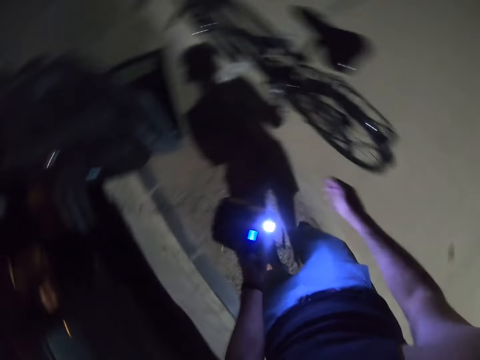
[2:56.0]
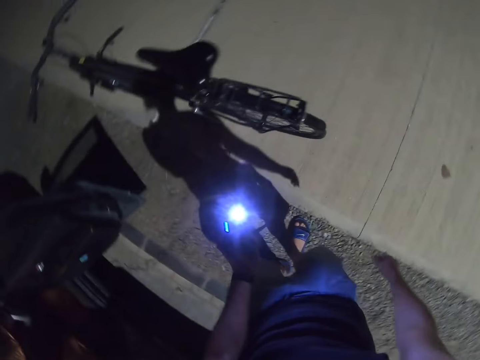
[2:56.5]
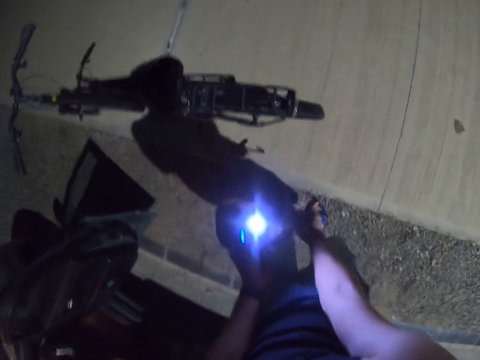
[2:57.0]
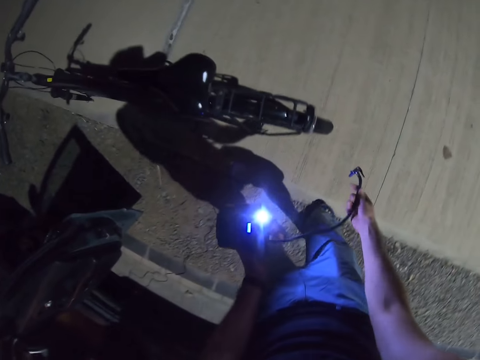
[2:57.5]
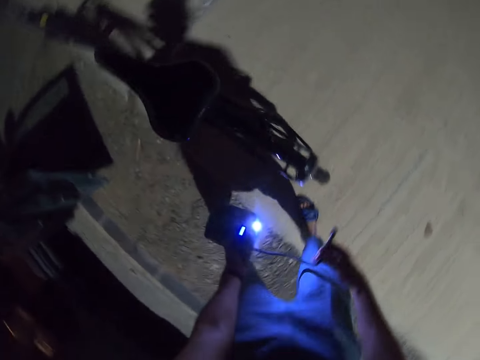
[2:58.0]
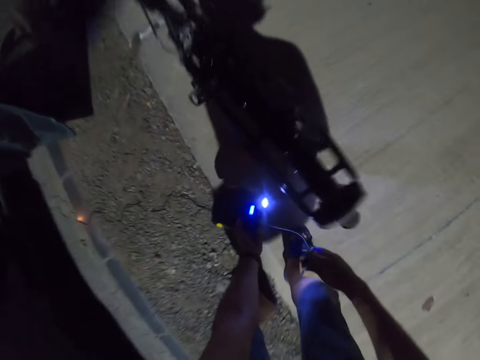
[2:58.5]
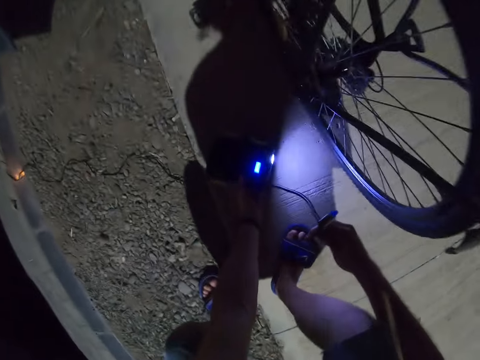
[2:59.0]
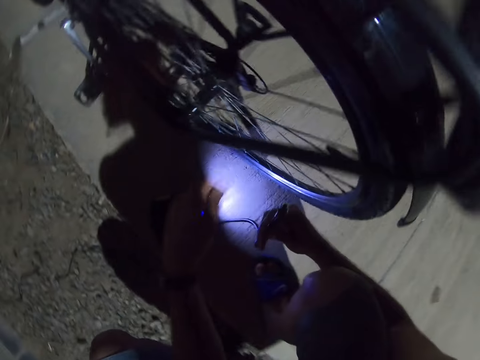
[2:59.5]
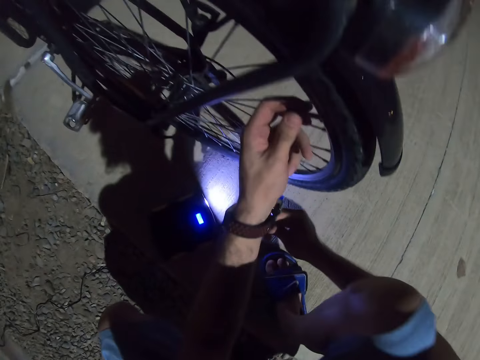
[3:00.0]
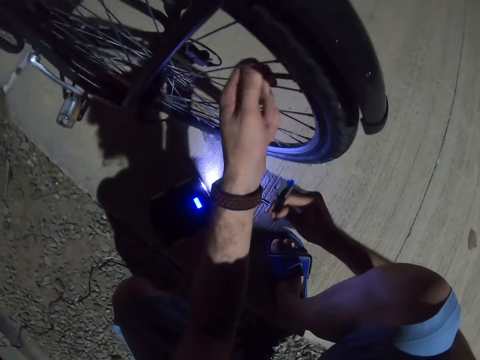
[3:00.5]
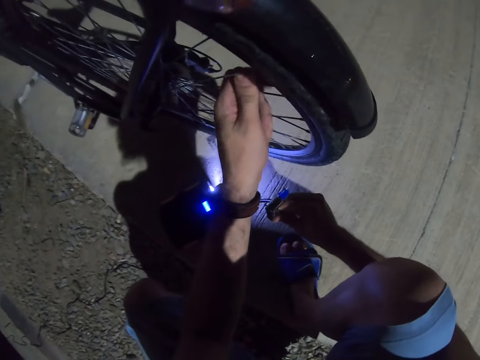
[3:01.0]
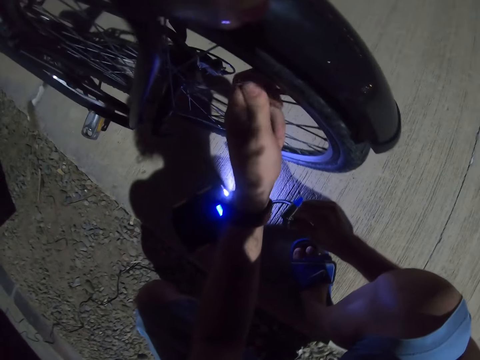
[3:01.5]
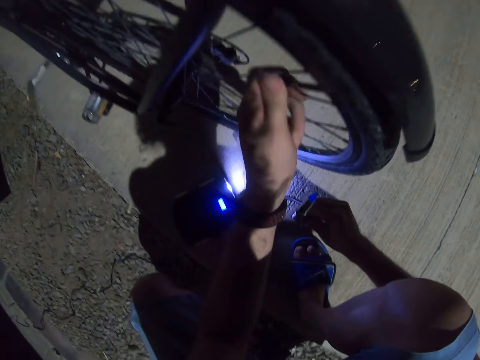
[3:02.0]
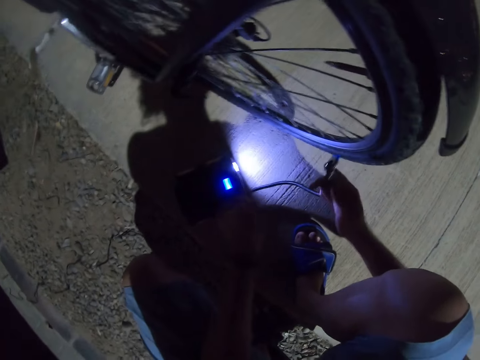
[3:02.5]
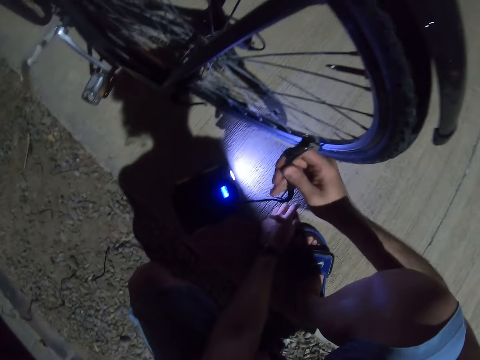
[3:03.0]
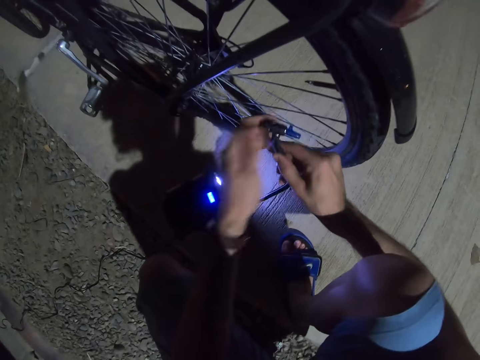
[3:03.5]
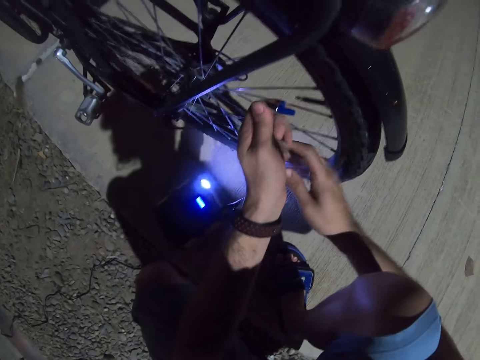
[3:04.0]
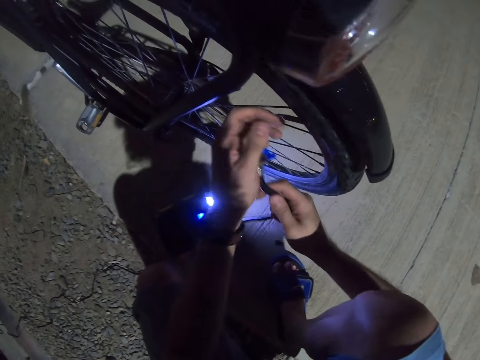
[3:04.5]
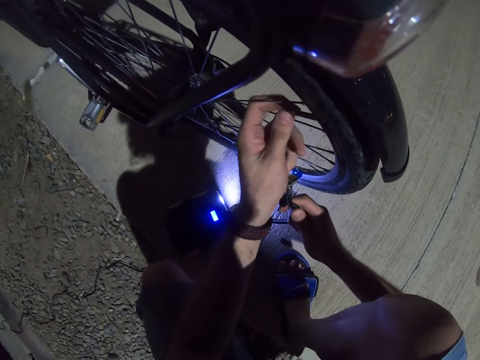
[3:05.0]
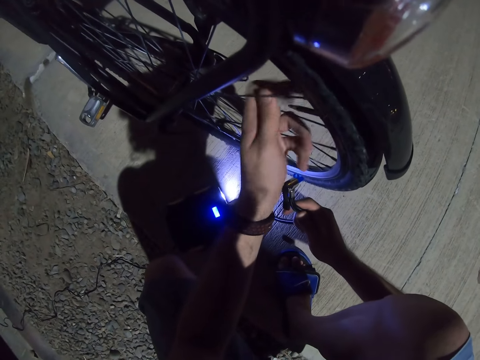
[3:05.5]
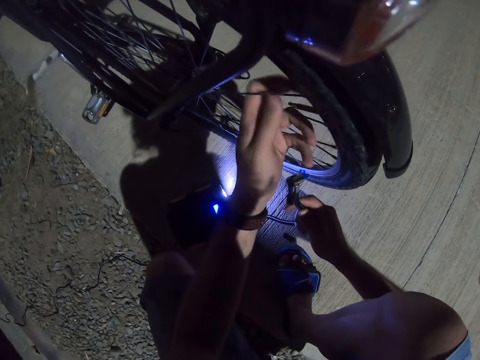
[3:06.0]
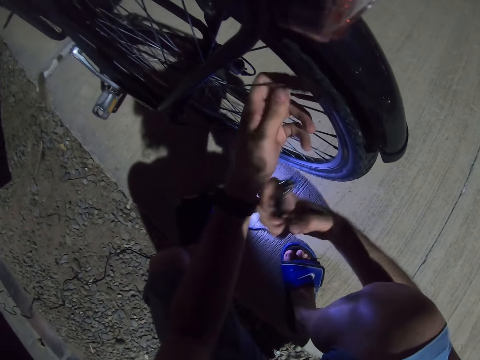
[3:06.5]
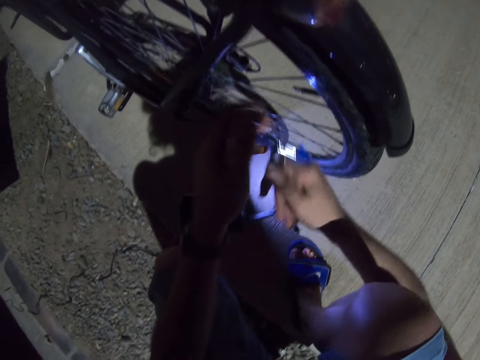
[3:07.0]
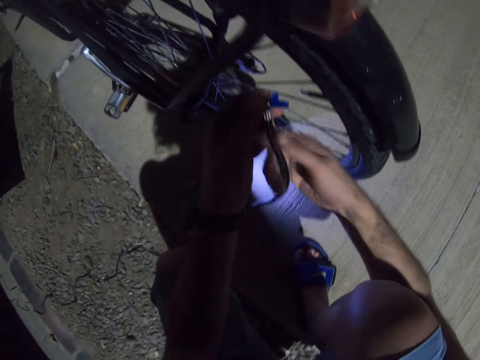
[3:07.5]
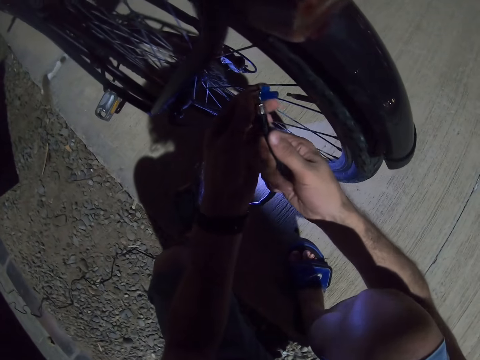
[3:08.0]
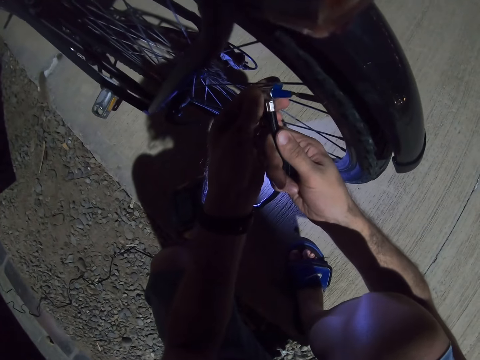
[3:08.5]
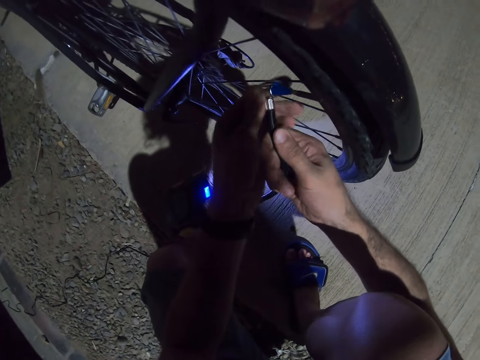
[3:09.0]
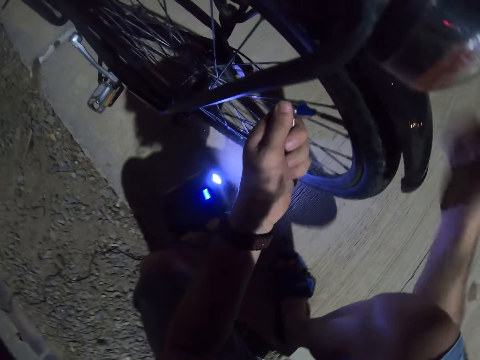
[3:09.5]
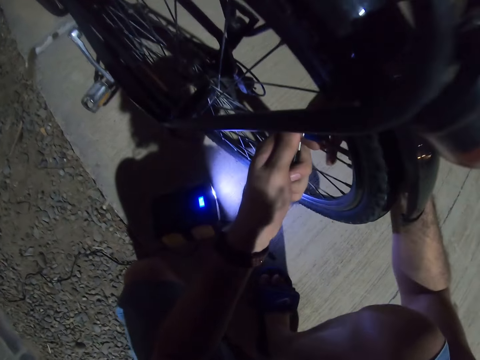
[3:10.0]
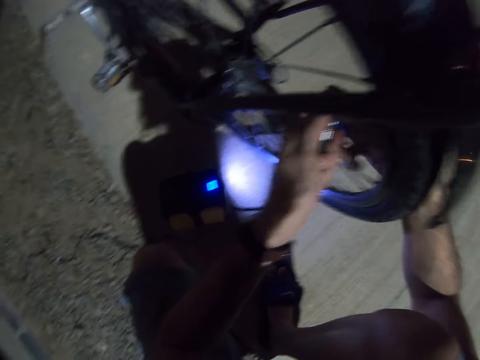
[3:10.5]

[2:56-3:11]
The camera wearer puts the pump down. They remove the nozzle lid. They connect the pump to the valve.

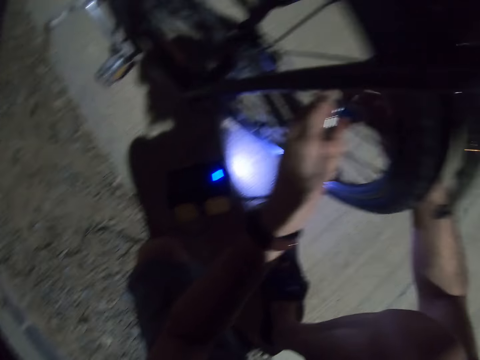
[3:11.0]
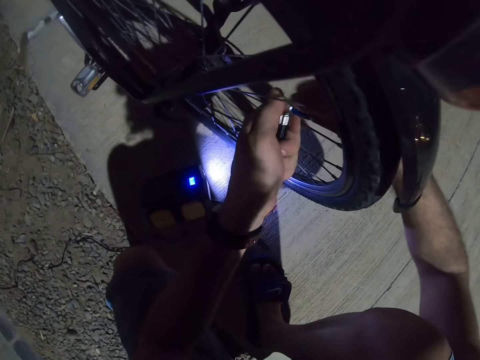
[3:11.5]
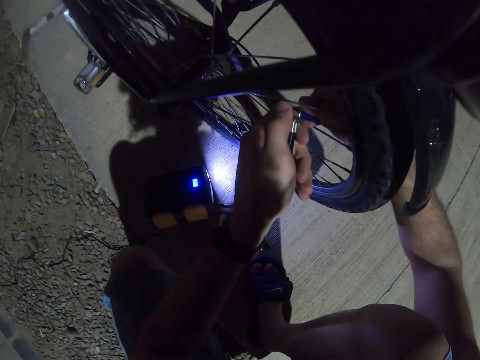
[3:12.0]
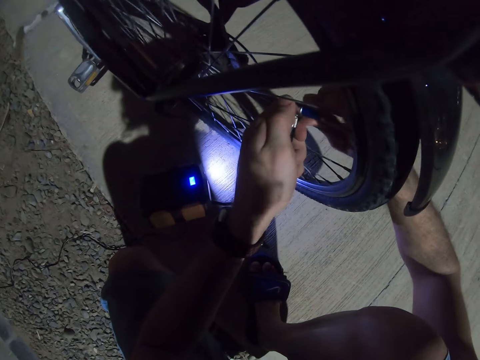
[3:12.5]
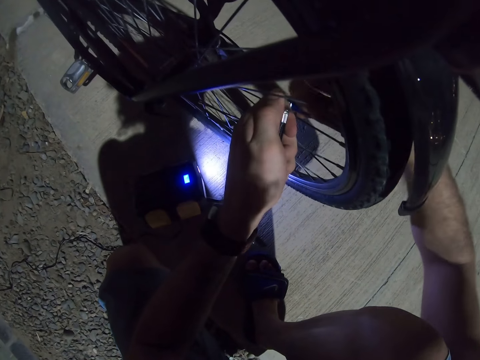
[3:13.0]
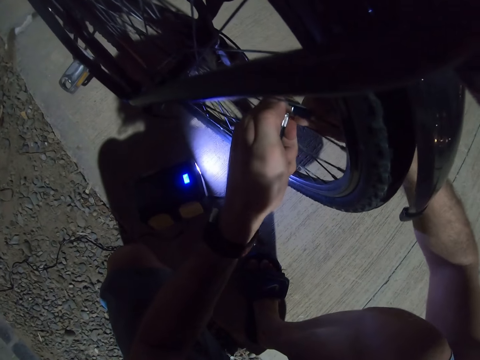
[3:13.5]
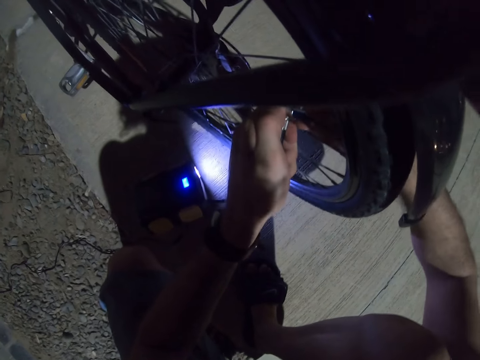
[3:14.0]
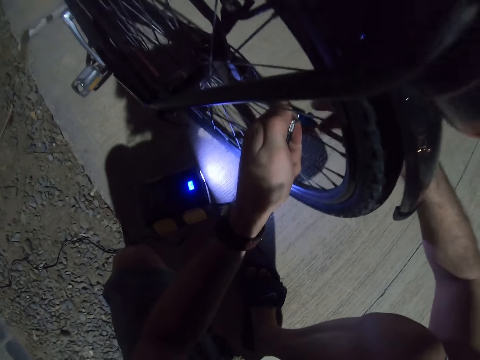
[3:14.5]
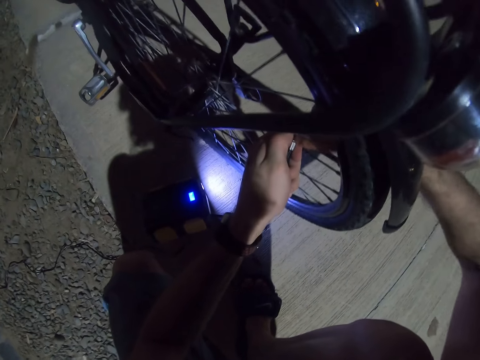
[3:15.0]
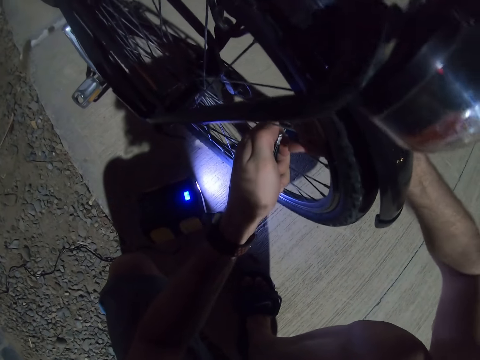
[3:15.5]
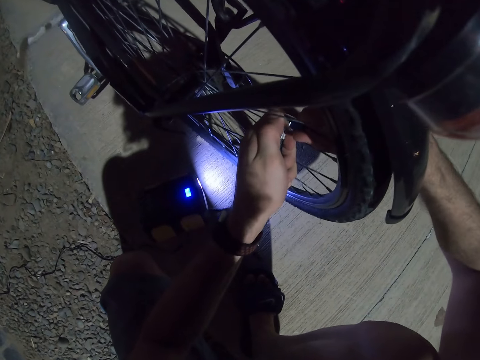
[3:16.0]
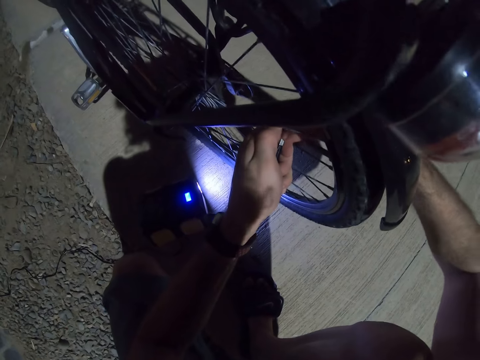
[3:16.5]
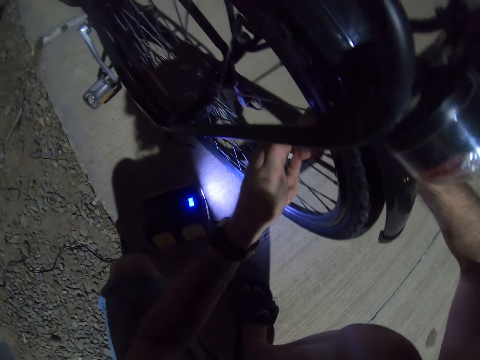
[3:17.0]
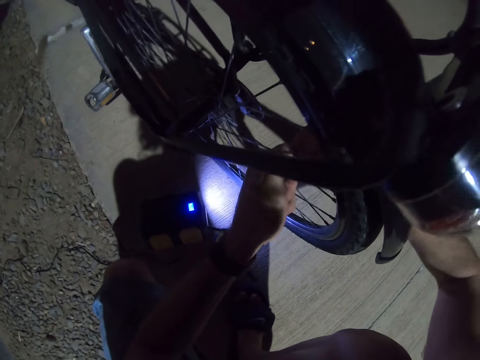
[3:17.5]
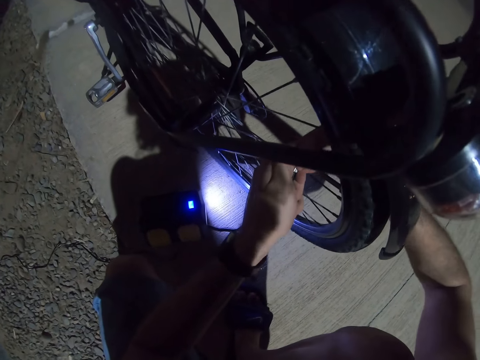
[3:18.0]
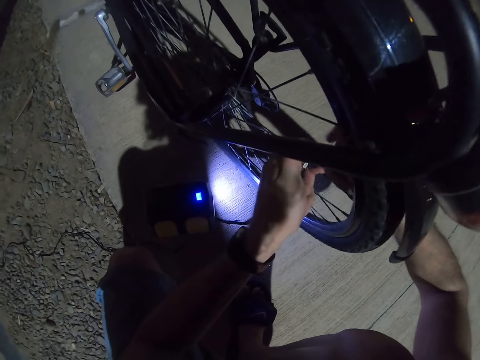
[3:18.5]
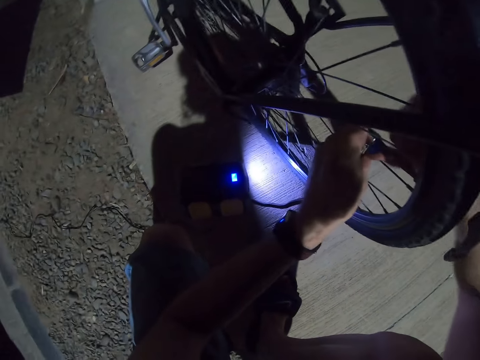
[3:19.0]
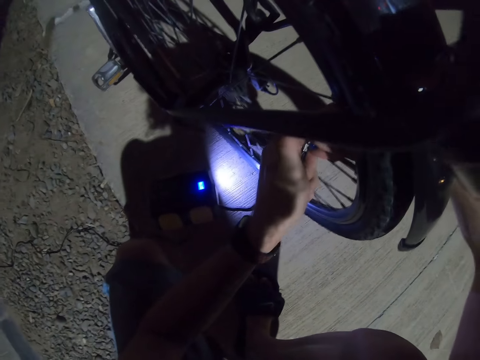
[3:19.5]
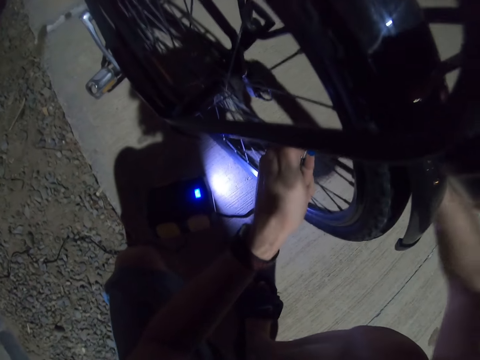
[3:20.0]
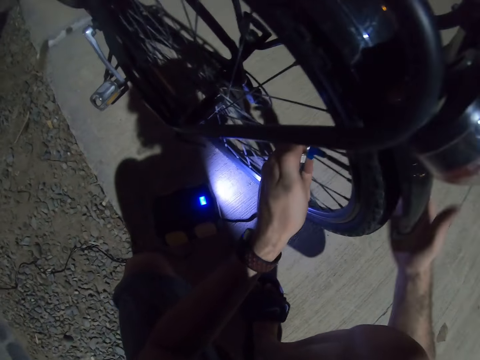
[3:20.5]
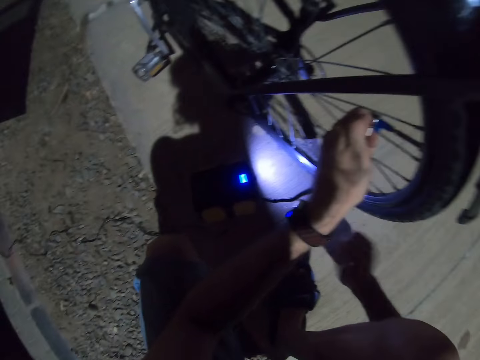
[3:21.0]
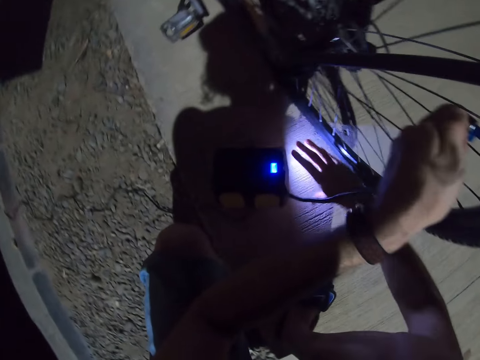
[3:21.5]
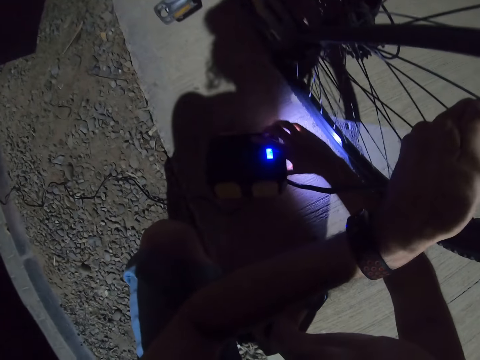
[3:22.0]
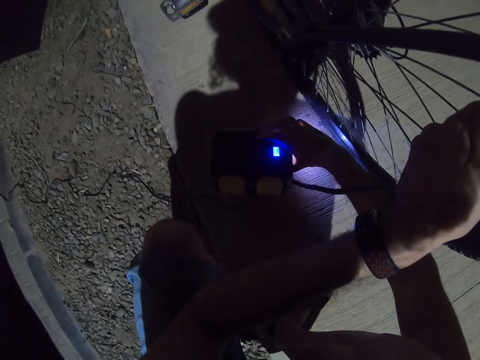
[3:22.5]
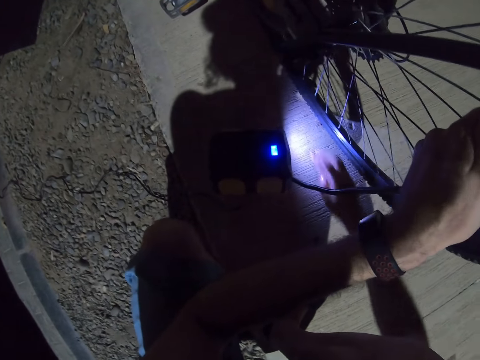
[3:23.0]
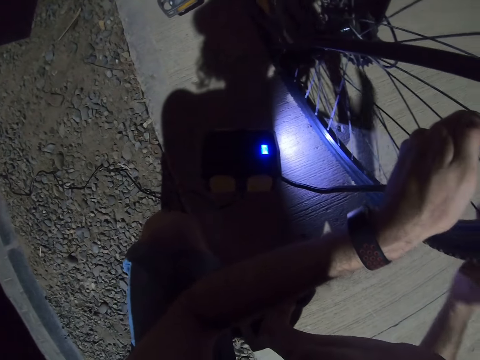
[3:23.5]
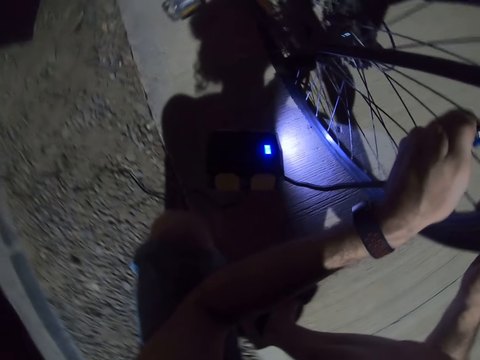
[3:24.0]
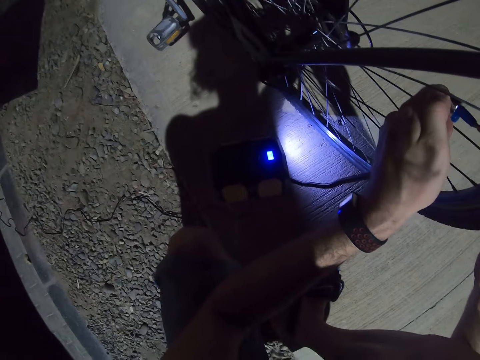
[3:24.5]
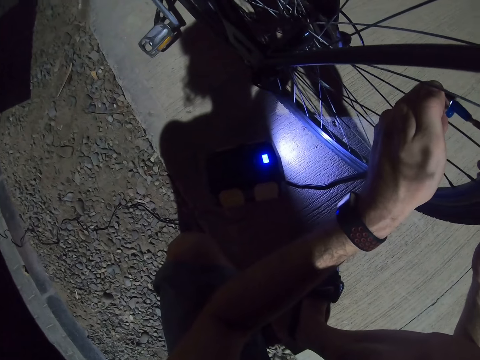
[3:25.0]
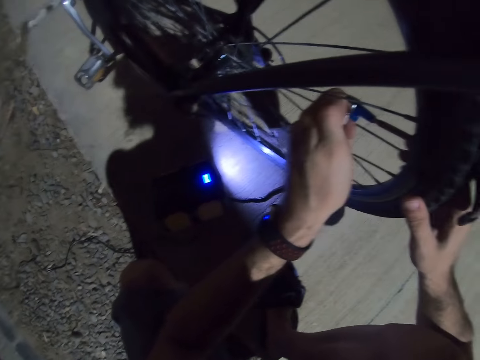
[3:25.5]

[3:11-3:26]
The camera wearer presses on the pump. They tap the bicycle pump.
